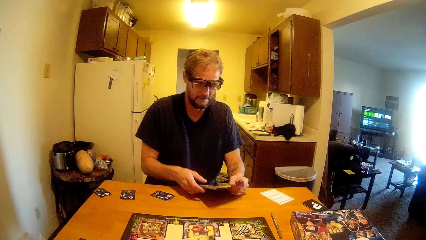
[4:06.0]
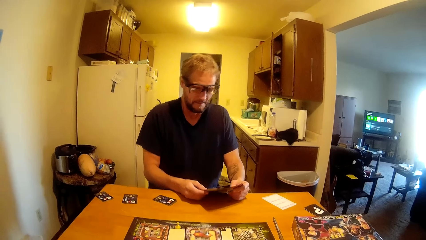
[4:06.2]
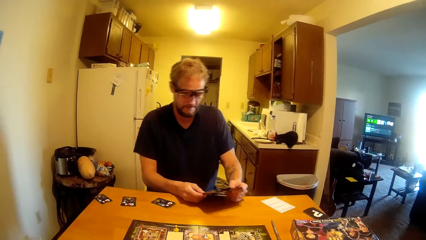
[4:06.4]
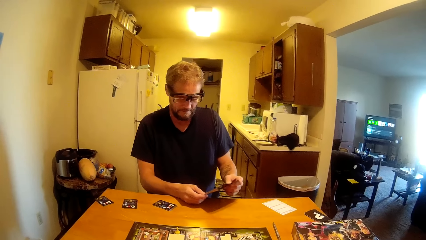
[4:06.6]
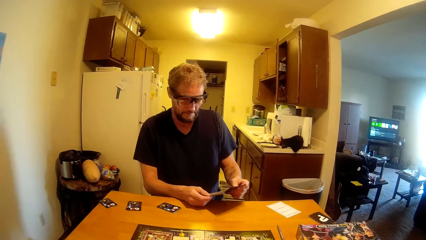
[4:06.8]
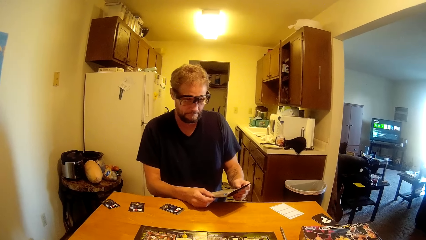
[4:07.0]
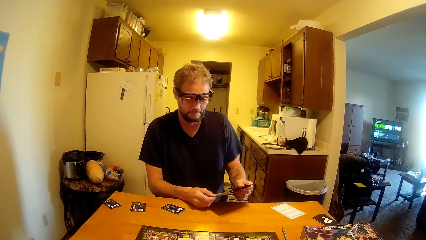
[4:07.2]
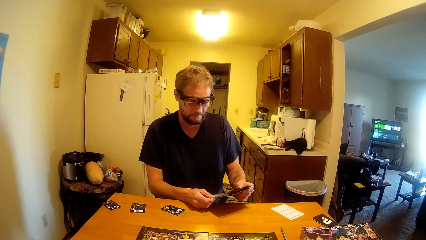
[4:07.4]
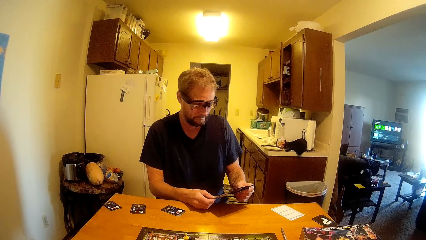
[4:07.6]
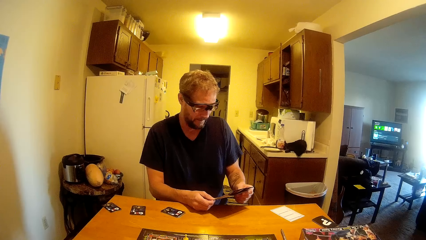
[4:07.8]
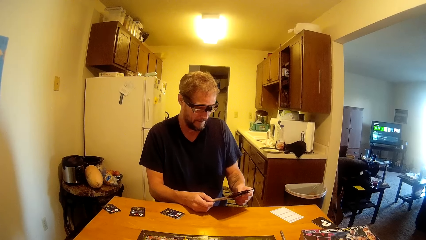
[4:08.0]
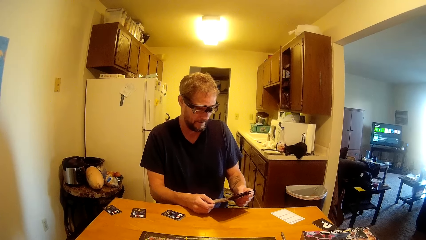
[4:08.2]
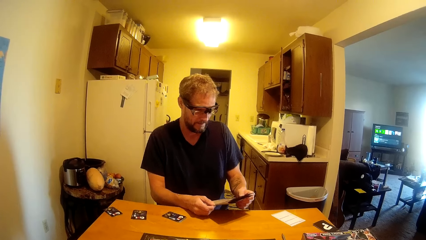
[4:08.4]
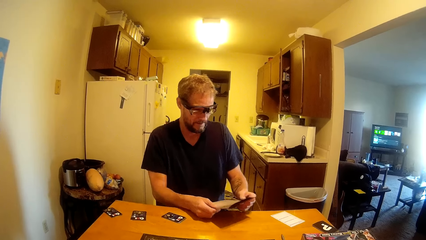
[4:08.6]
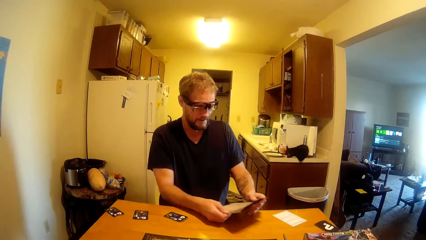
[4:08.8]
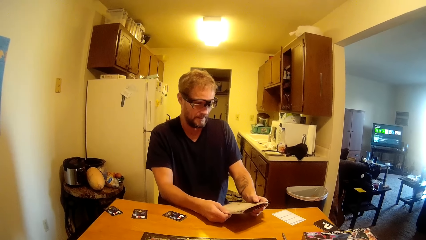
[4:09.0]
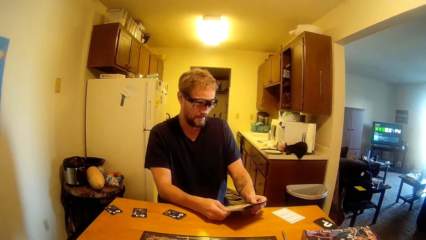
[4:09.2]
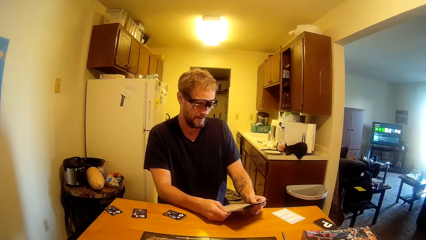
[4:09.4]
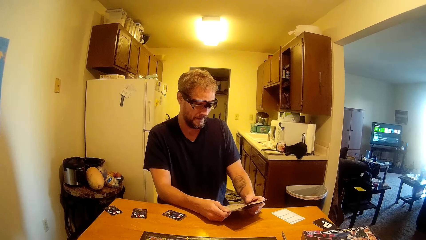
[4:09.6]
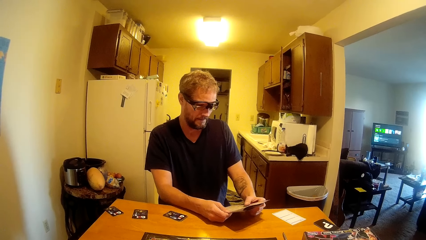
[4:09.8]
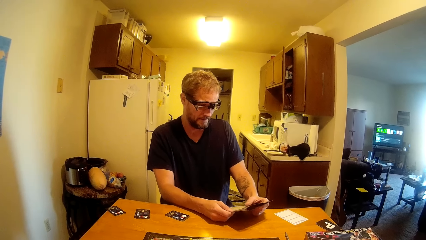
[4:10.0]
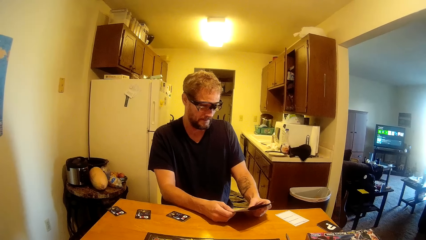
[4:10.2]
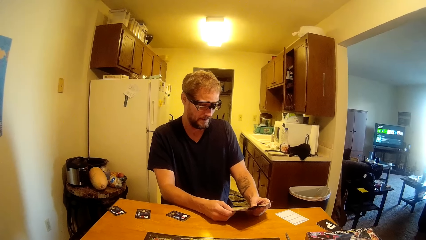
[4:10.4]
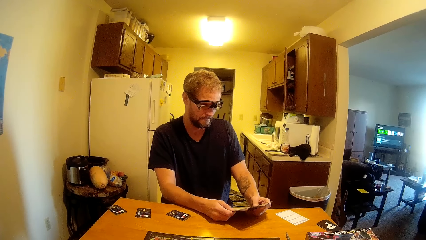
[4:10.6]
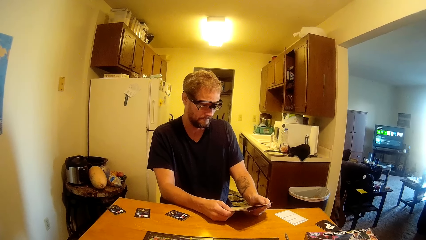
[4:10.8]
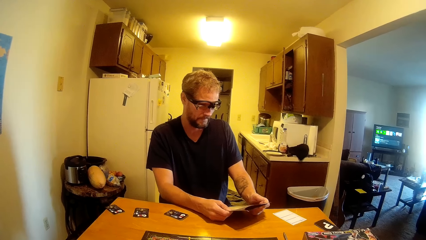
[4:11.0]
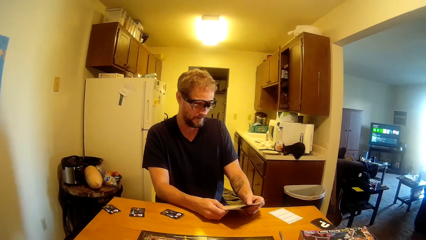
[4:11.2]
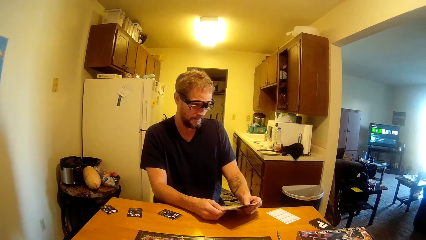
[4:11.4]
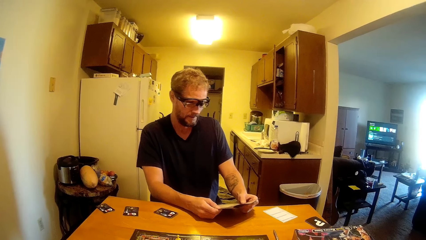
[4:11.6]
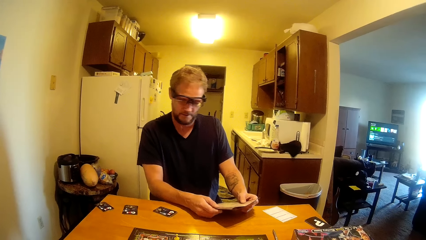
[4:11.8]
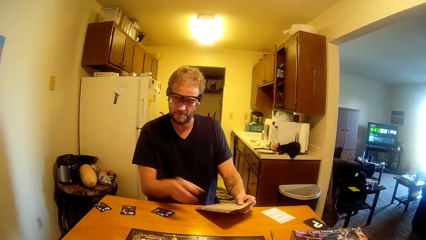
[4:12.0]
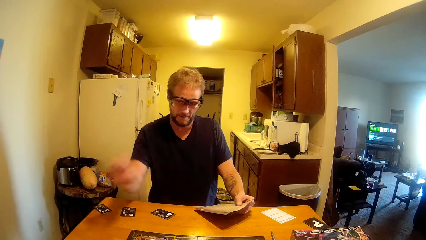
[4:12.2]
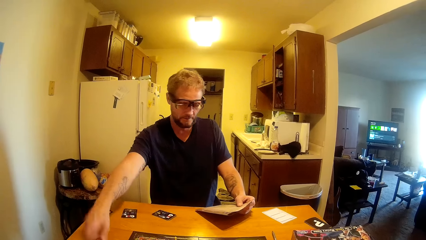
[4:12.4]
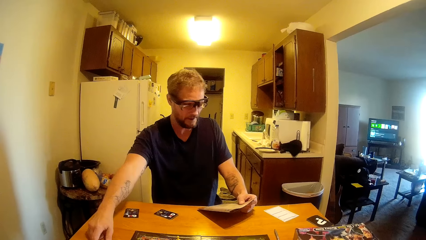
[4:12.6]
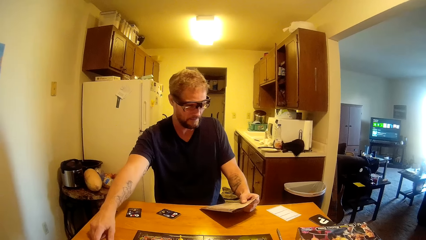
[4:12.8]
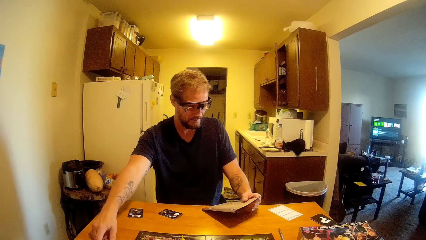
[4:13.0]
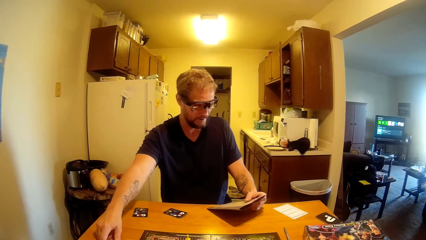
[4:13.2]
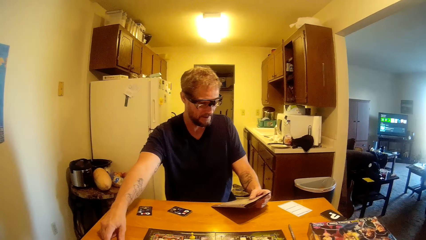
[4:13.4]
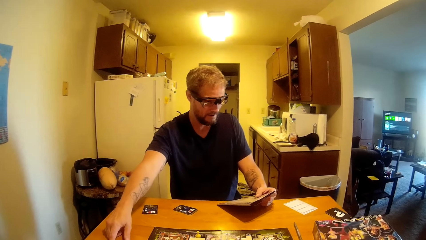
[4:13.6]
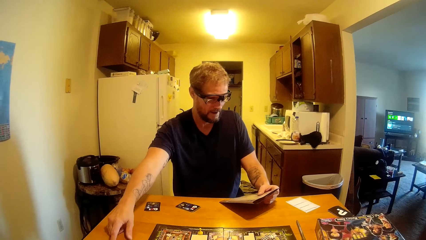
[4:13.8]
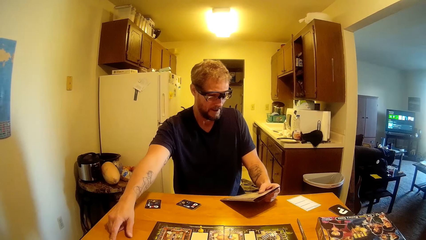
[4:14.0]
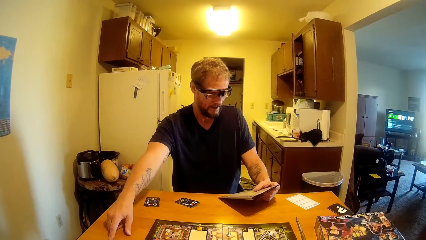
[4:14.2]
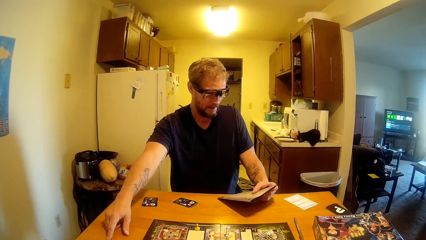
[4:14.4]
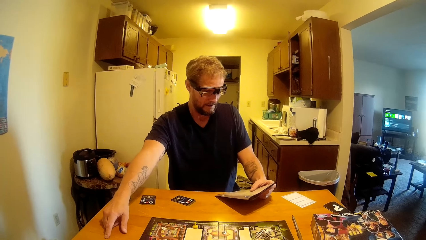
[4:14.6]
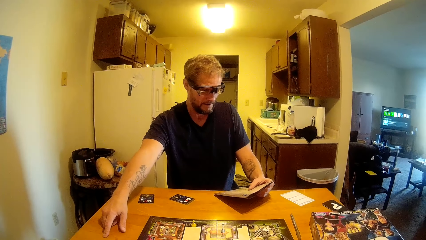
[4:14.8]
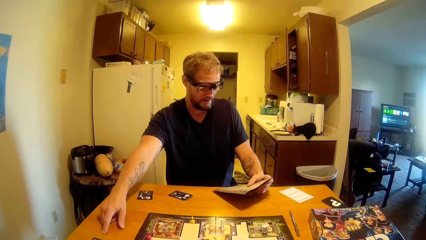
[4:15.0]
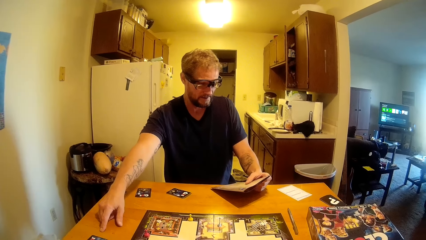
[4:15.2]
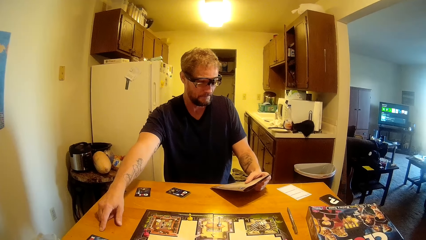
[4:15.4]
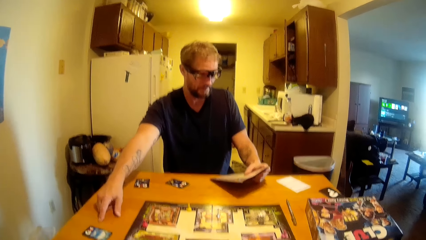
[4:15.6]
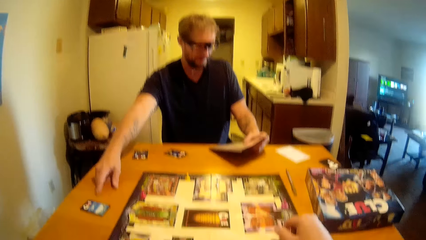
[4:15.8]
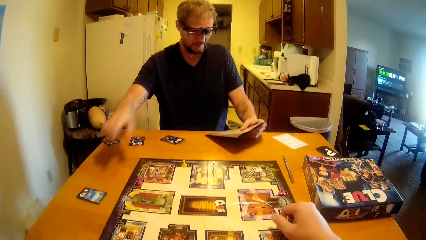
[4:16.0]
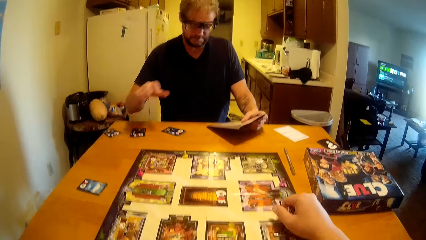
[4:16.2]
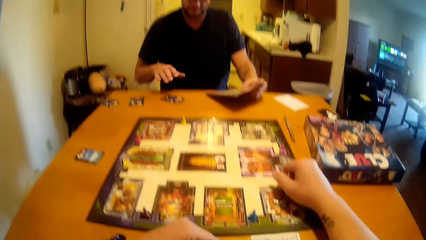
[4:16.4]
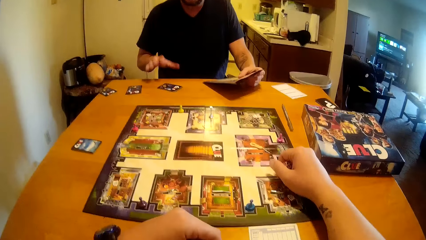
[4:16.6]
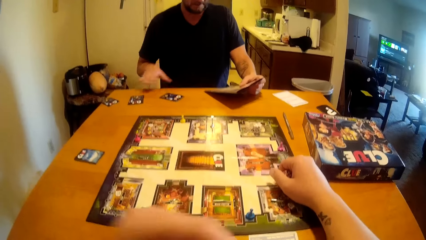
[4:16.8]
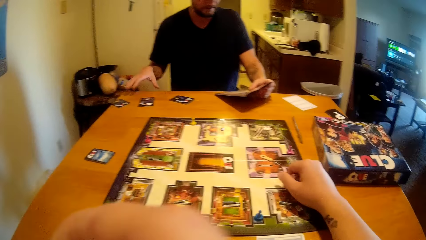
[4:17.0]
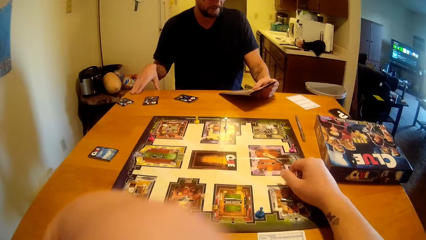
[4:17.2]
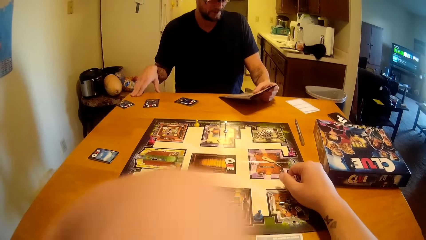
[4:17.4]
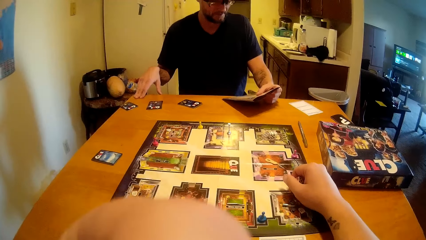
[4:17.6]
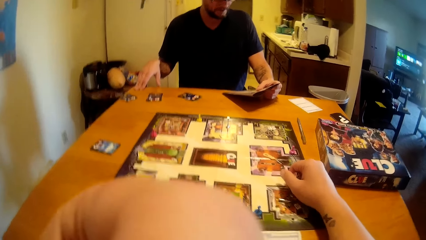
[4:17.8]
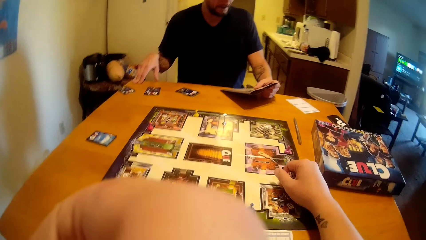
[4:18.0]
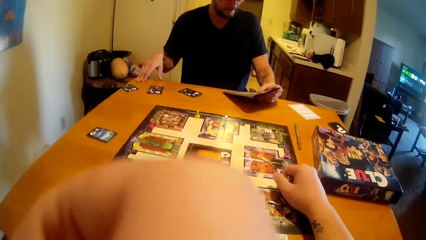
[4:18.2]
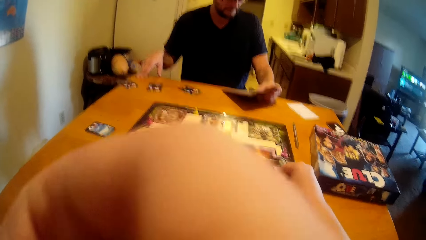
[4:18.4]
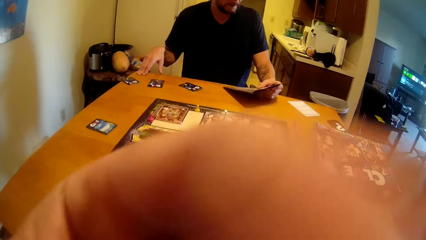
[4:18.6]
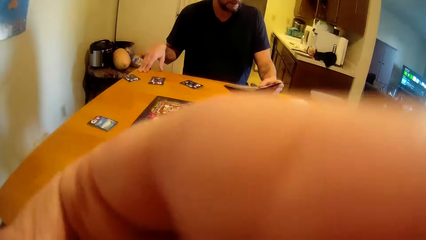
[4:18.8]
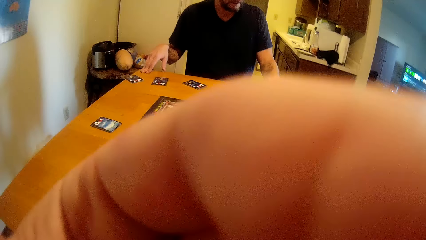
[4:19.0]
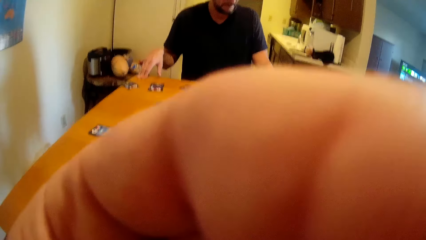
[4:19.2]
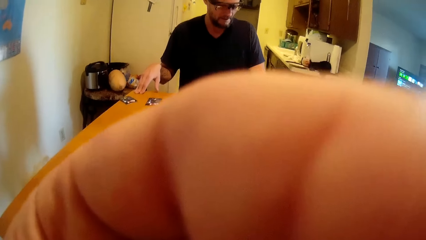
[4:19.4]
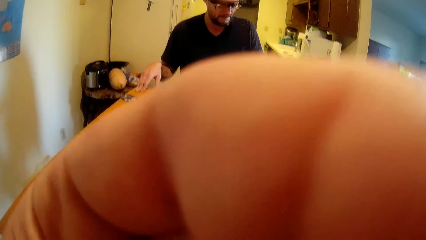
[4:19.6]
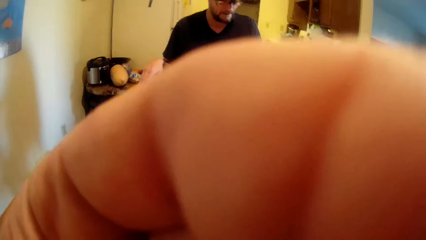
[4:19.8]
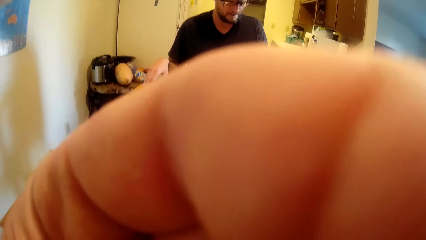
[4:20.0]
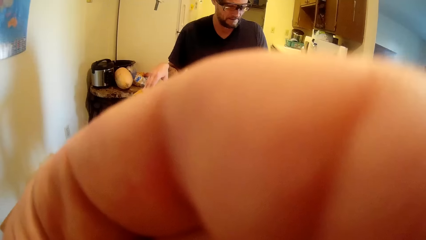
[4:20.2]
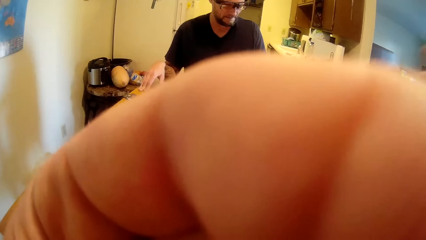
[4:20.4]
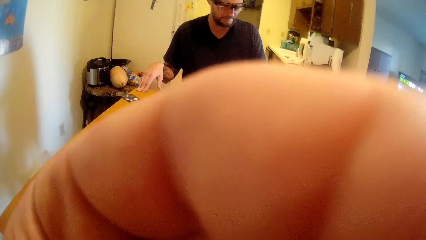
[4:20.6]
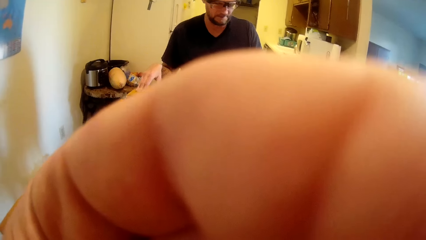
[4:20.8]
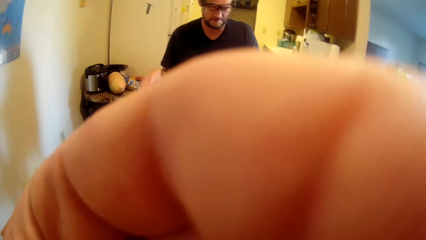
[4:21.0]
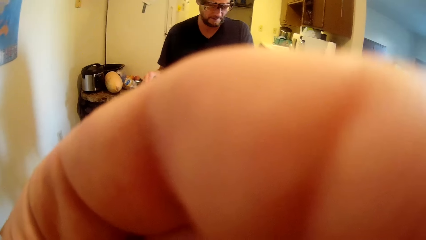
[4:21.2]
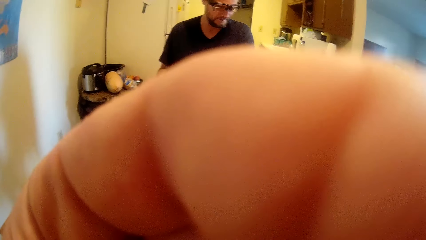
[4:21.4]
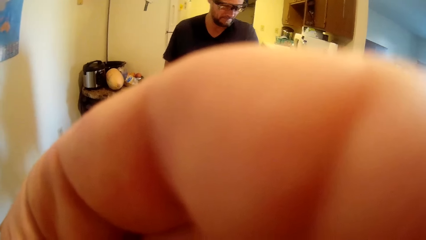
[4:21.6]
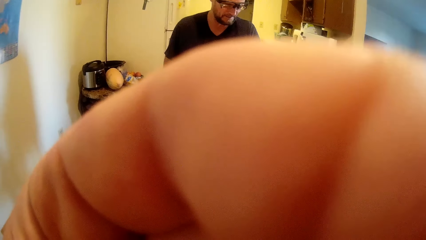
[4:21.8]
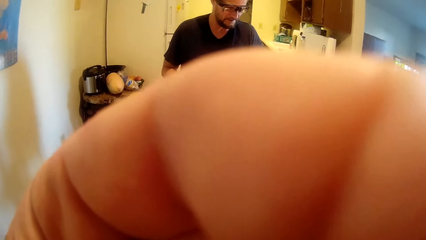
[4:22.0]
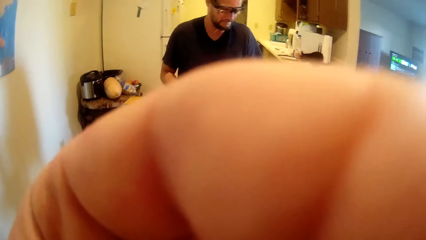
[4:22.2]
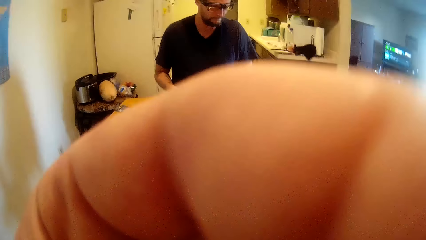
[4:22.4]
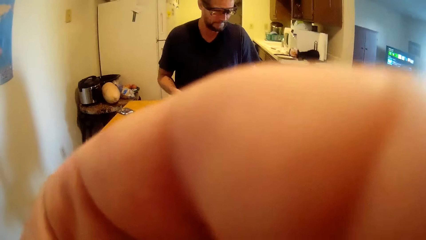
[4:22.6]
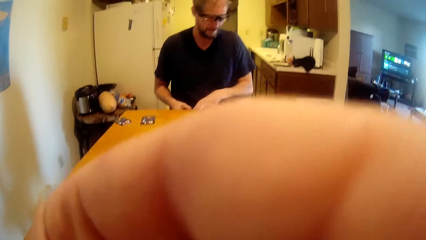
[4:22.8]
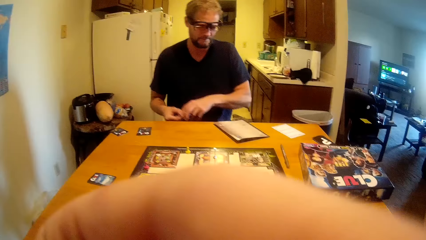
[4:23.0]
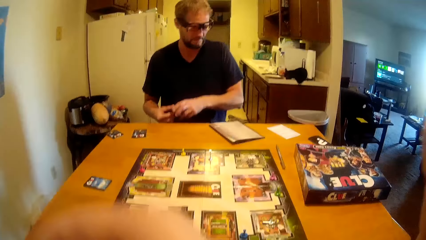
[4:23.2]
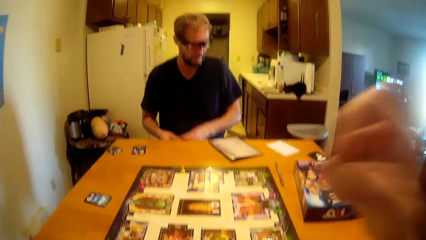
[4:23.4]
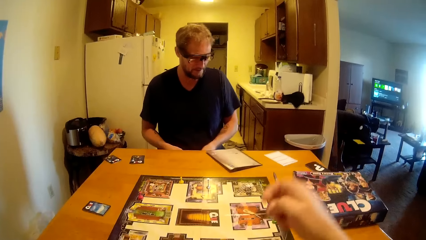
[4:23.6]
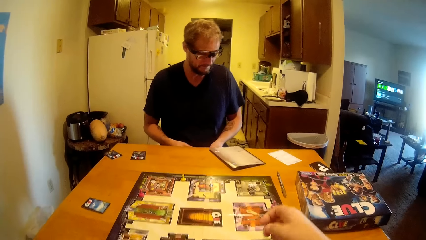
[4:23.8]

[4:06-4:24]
A man reads some words from the paper. The camera wearer talks to the man. The man holds the card on the table. He talks to the camera wearer. He places his hand on the table. The camera wearer touches the camera.
